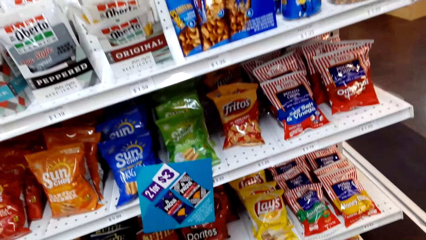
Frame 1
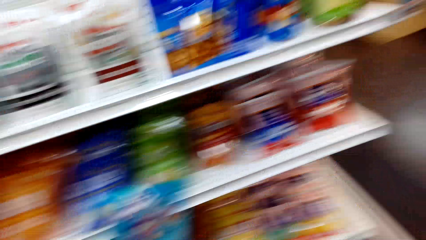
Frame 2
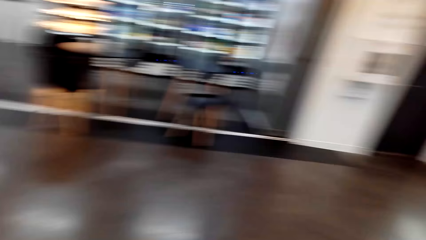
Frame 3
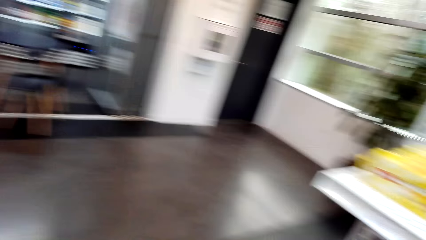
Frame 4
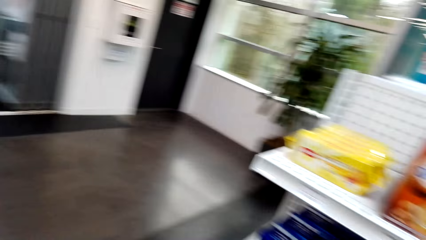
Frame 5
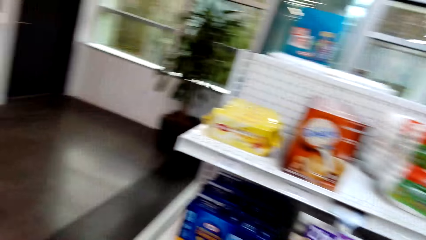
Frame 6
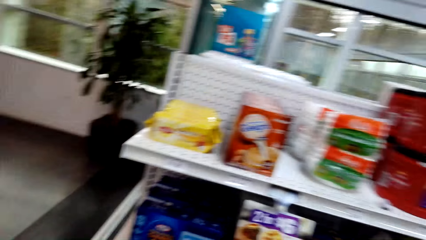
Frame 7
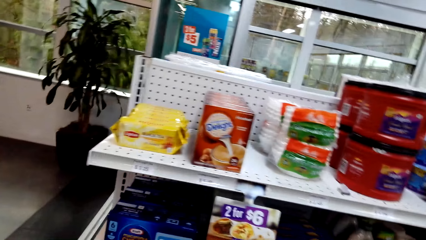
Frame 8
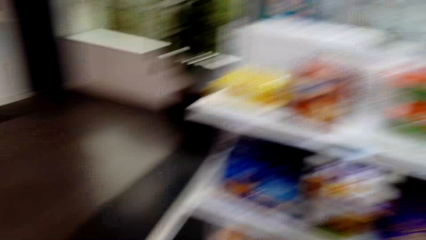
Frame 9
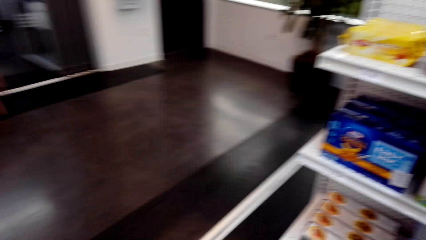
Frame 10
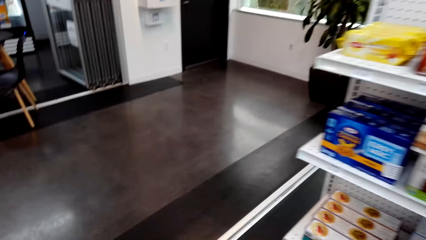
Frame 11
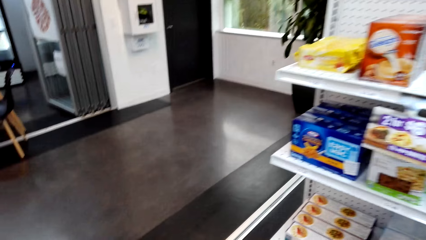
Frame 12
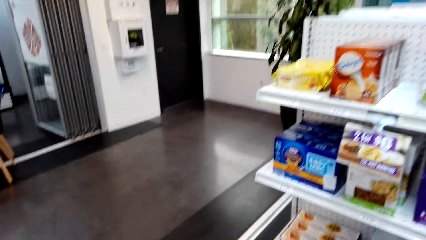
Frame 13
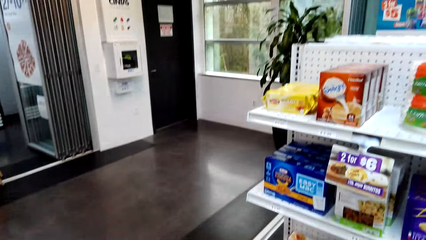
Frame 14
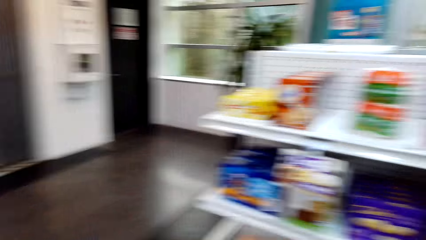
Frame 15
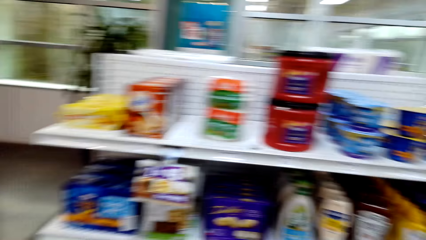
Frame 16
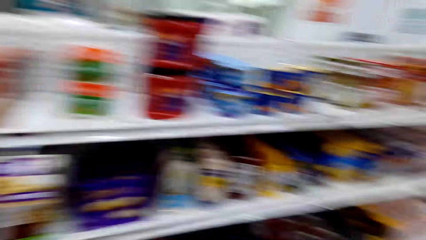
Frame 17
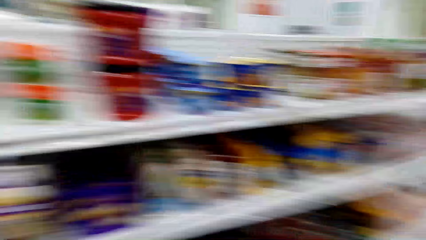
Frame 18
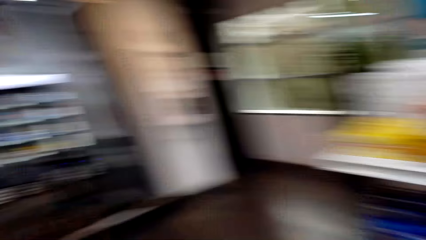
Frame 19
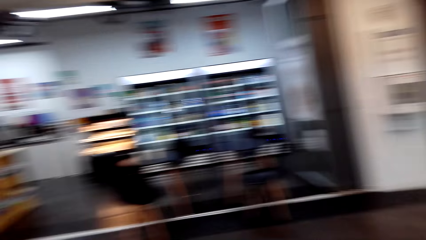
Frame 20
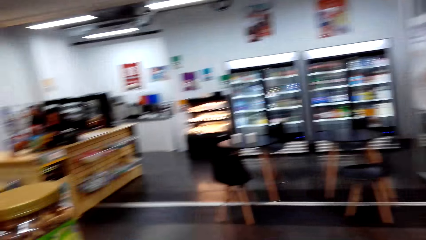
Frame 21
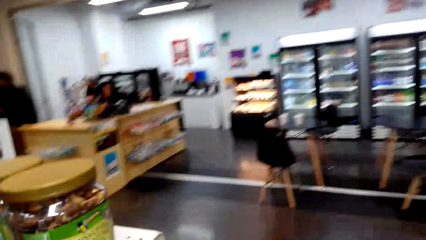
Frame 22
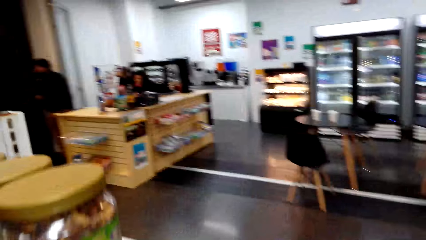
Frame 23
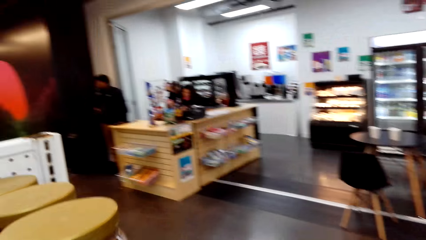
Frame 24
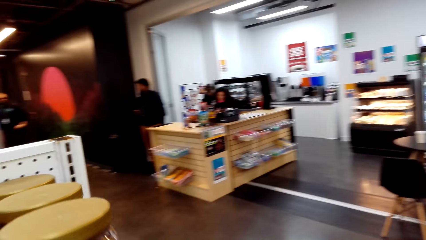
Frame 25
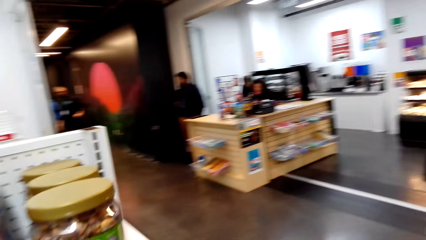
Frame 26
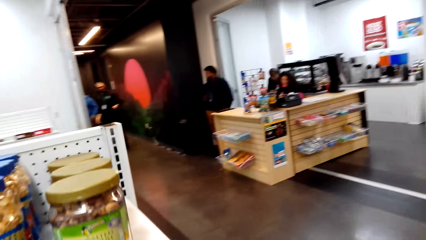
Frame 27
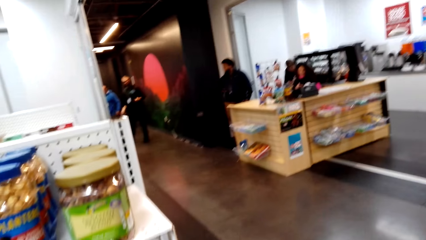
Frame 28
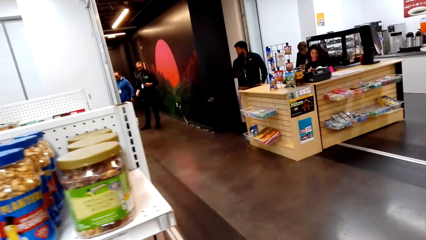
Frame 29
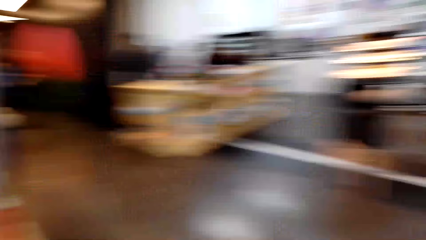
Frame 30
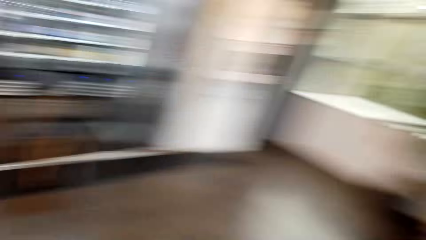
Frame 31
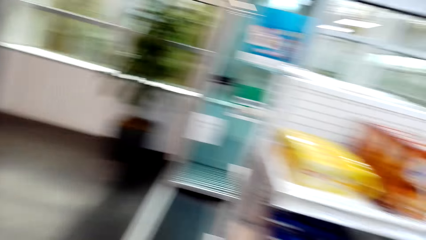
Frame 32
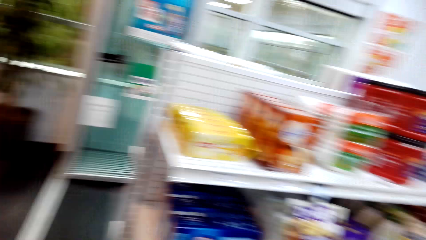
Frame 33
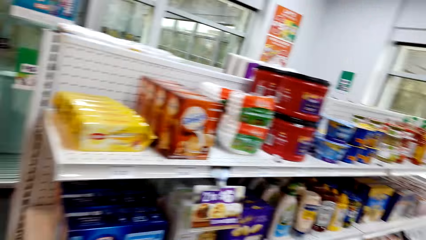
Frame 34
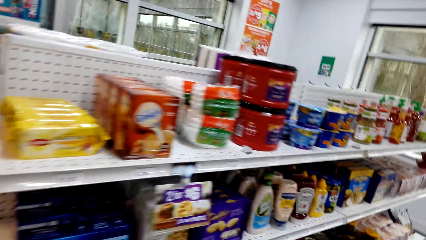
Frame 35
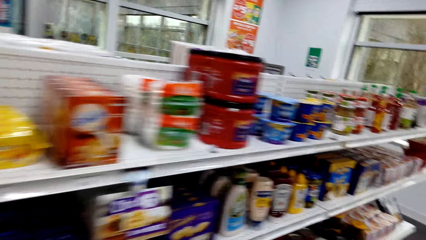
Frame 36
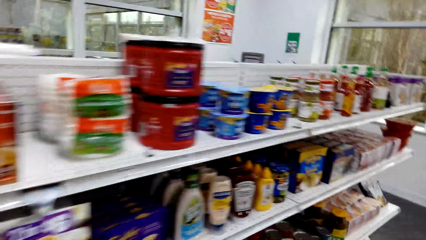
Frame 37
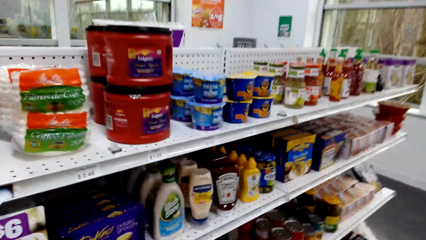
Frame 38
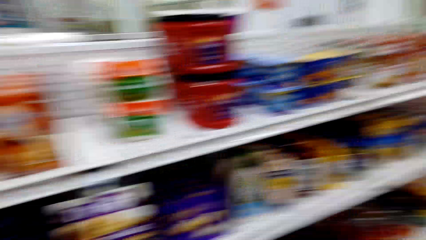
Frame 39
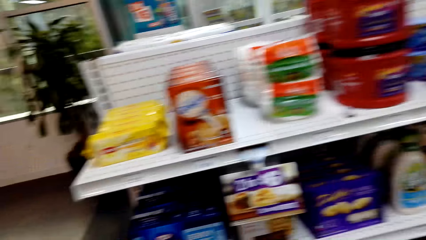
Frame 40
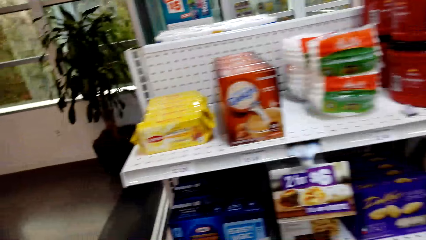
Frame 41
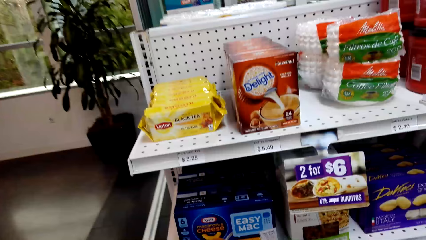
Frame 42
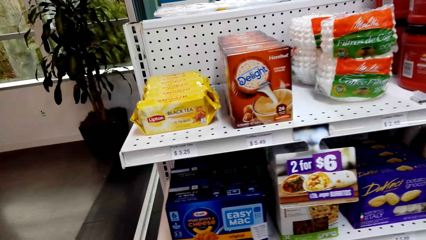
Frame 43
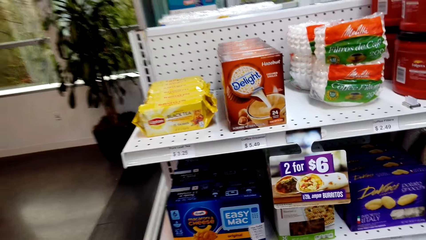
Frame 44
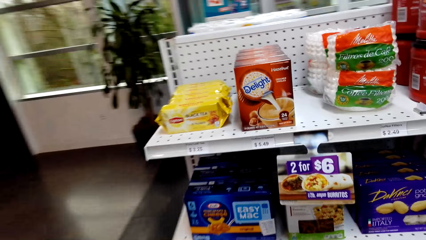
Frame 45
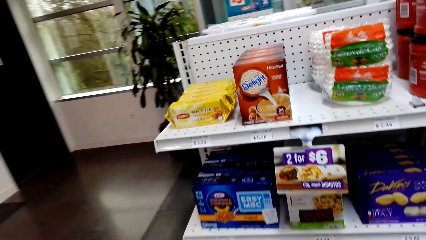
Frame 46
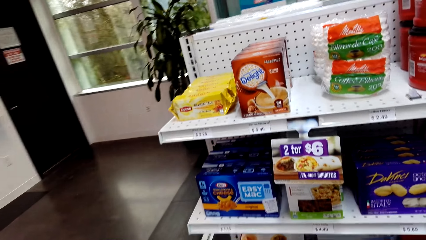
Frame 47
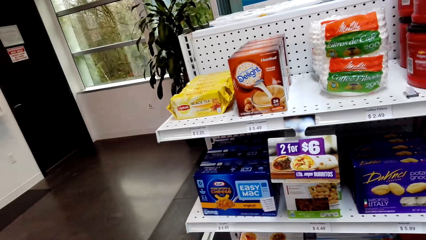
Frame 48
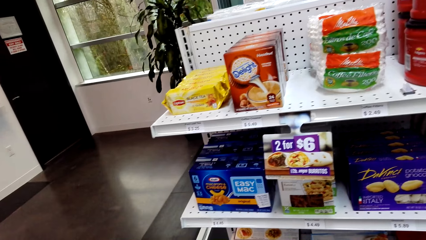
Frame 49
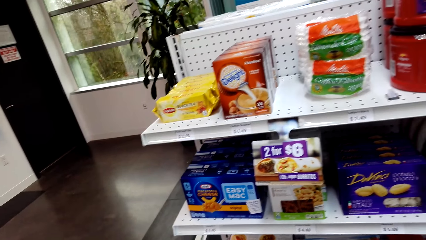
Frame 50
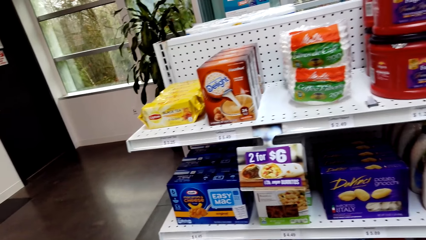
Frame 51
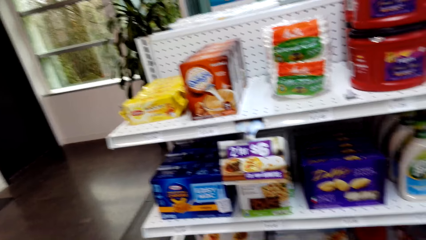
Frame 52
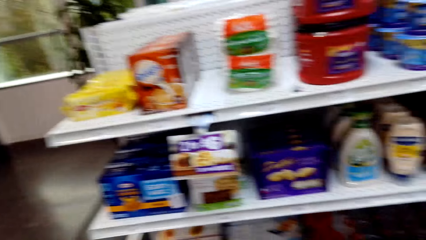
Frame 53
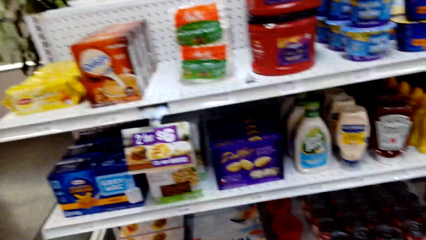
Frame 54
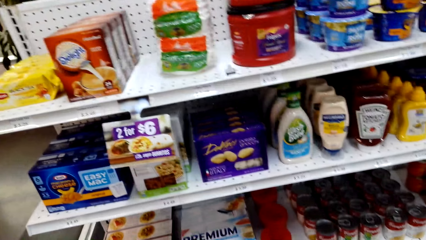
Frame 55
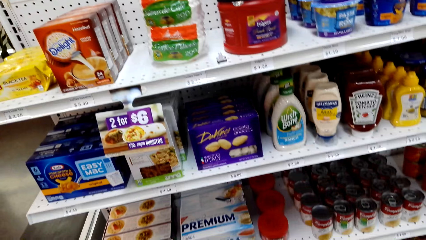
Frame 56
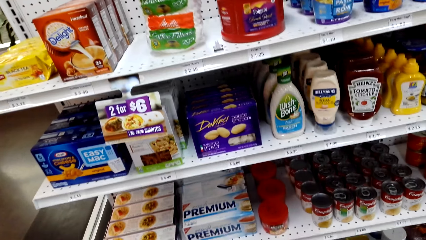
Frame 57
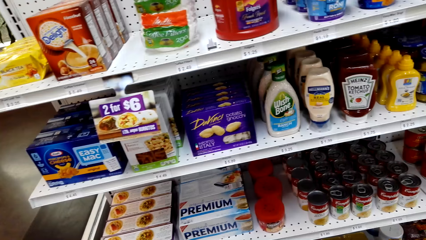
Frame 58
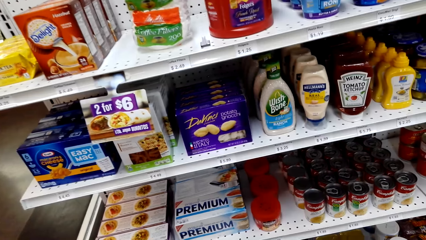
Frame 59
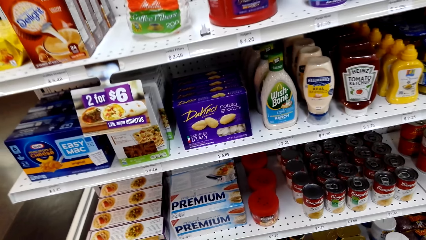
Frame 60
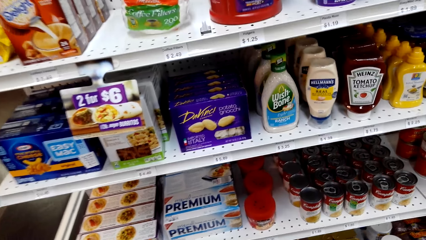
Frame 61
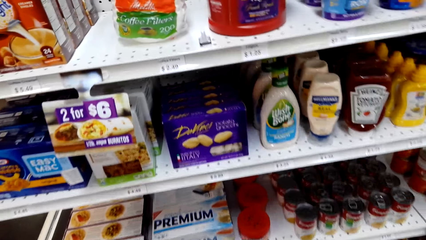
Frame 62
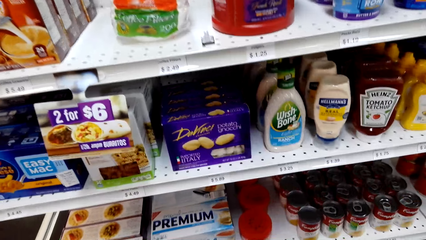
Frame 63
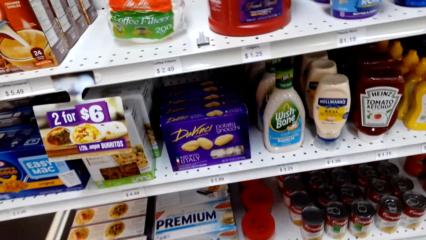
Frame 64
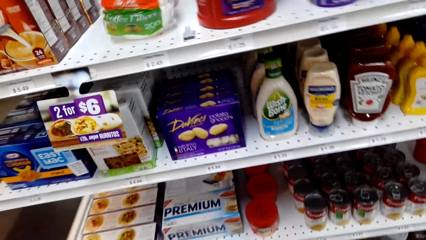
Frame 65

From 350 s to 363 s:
The camera wearer moves around the supermarket. They look around the store. They look at items in the shelves.

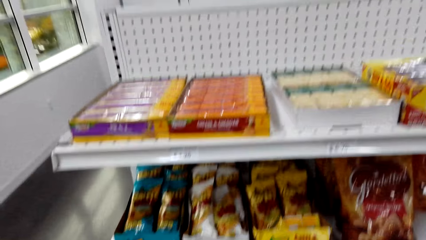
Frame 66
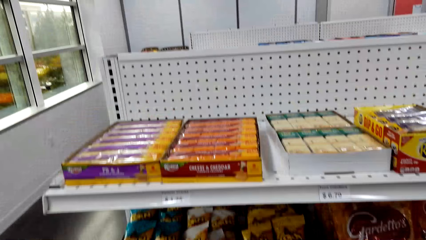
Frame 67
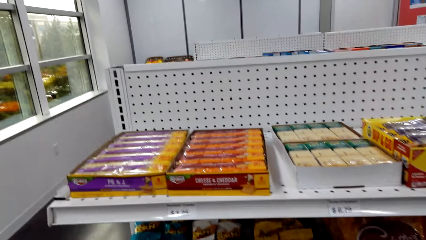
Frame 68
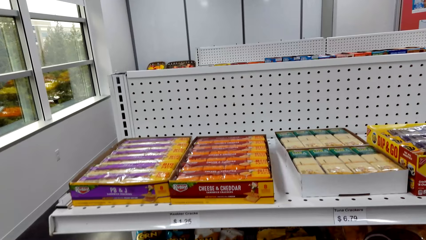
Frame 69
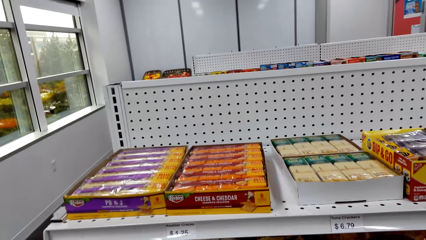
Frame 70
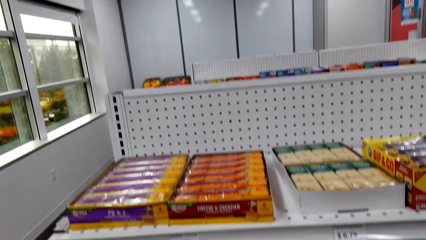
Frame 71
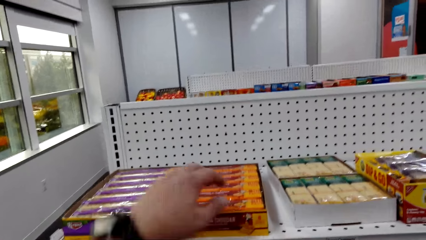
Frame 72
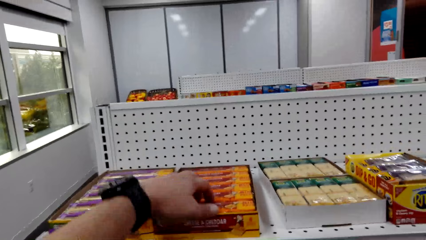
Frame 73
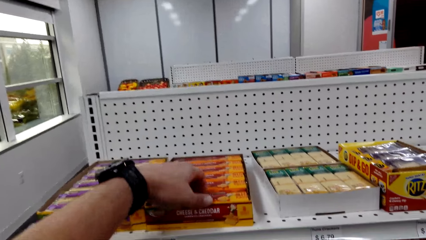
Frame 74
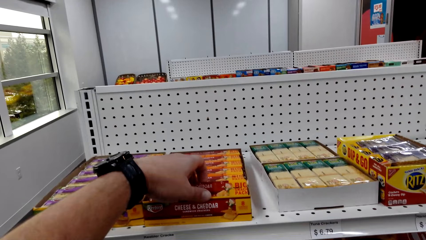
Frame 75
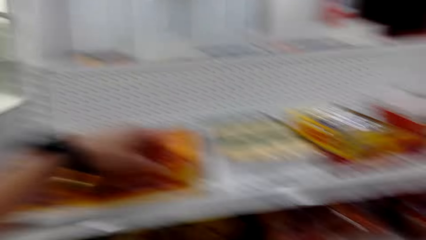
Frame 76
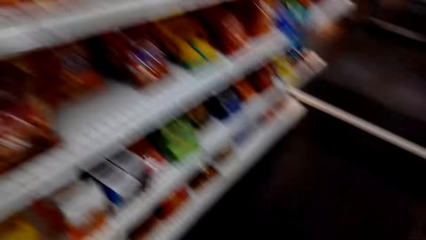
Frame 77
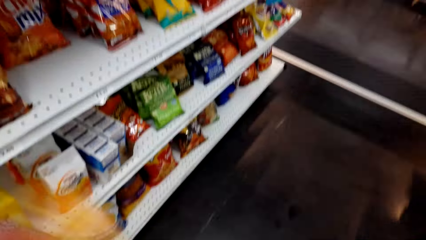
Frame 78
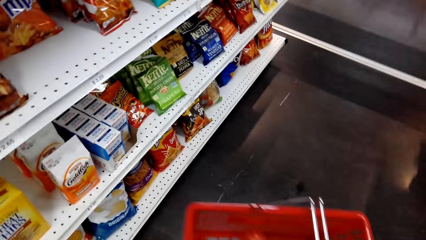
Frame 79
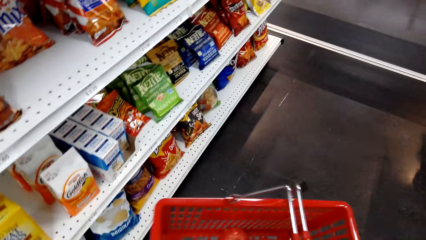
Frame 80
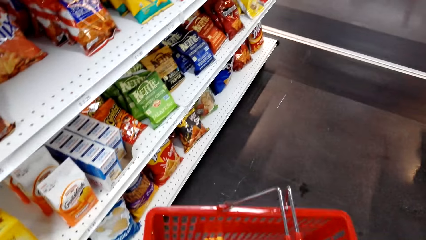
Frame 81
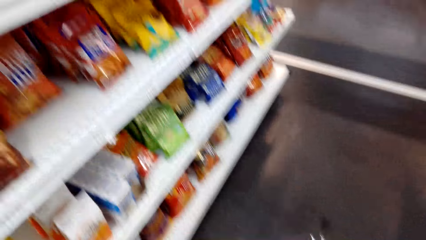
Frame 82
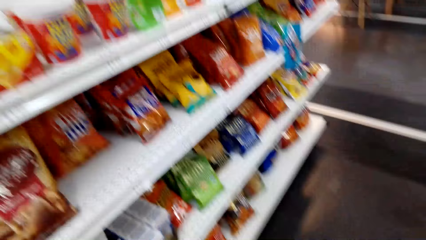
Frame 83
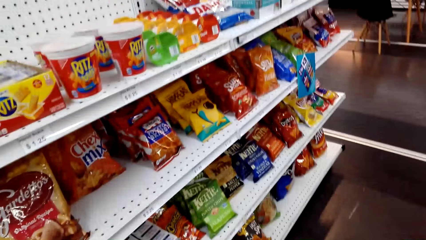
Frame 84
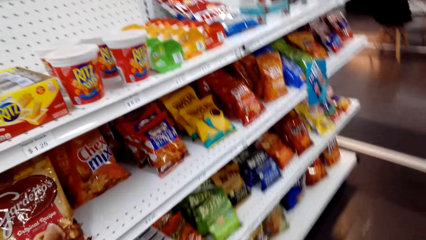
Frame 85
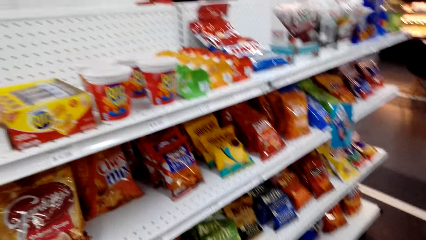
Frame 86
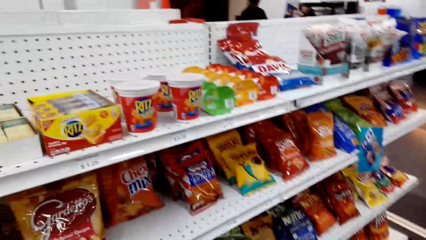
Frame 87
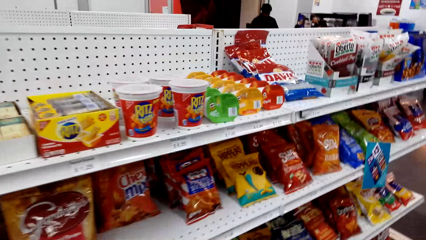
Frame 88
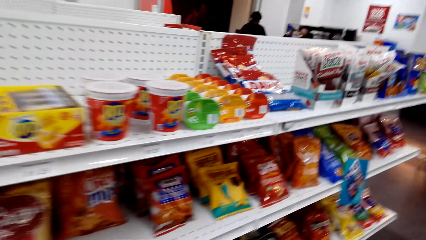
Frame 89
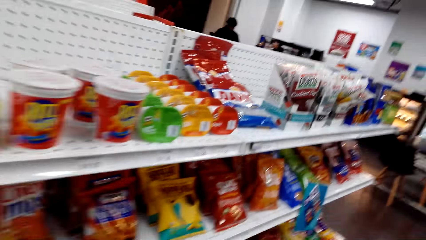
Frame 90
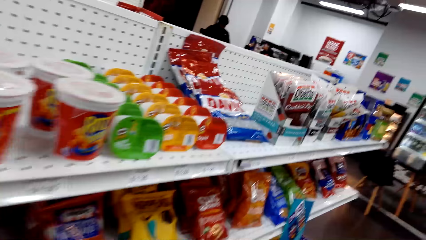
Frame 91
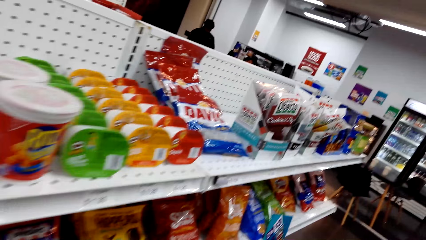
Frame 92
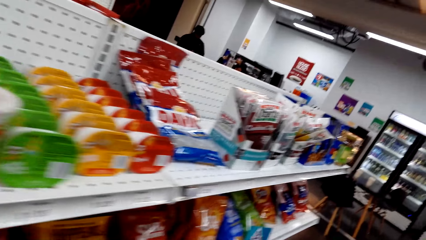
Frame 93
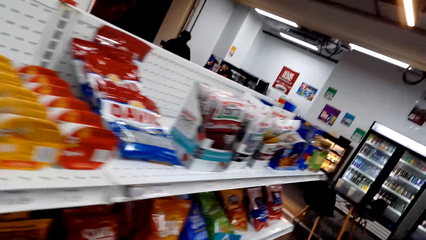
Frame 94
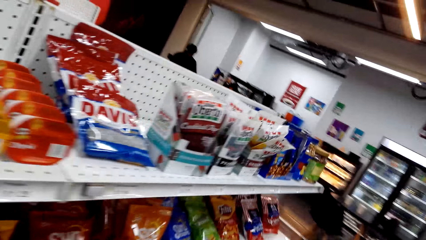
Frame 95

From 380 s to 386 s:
The camera wearer picks up a sachet of cheese. They place the cheese in the basket trolley. They move around the supermarket.
